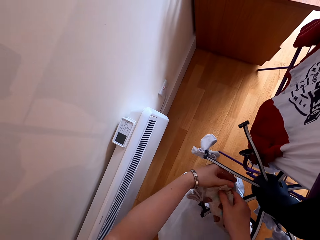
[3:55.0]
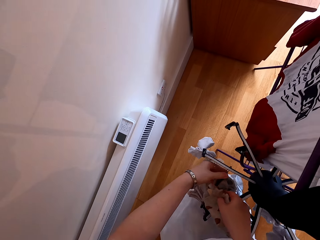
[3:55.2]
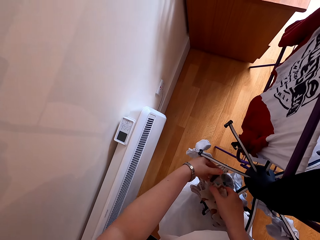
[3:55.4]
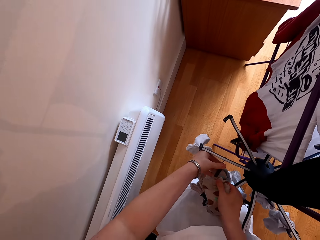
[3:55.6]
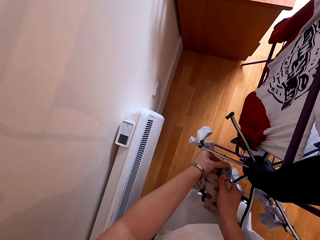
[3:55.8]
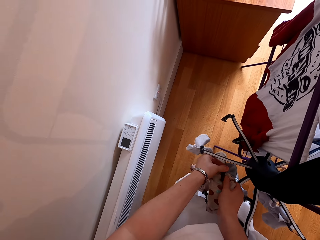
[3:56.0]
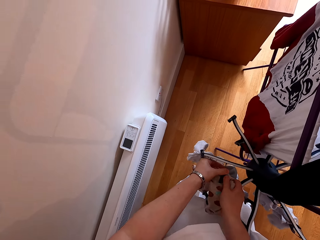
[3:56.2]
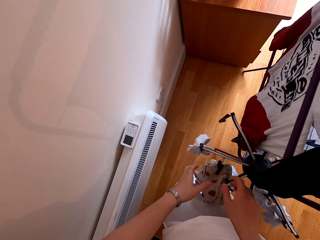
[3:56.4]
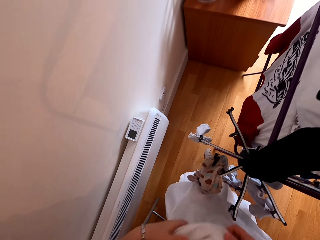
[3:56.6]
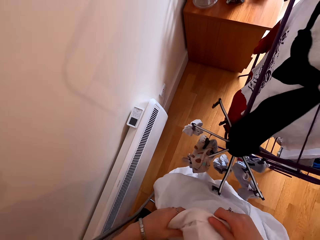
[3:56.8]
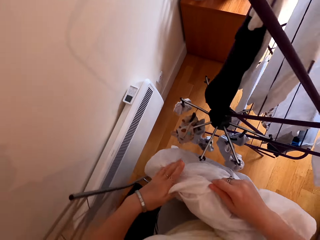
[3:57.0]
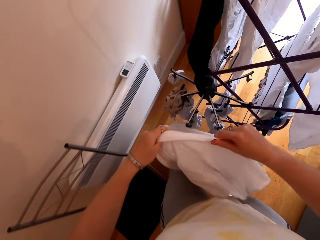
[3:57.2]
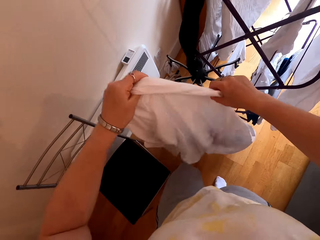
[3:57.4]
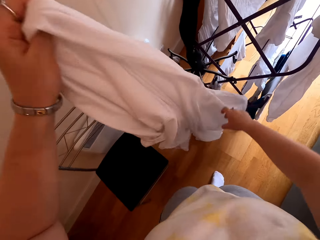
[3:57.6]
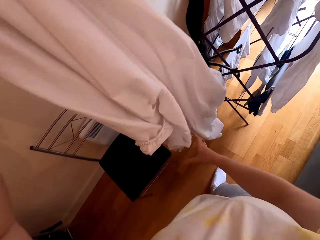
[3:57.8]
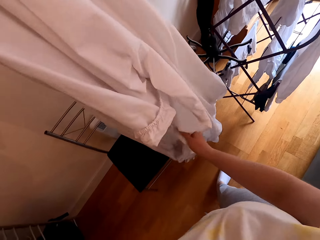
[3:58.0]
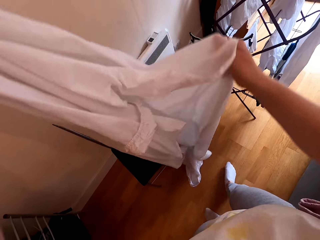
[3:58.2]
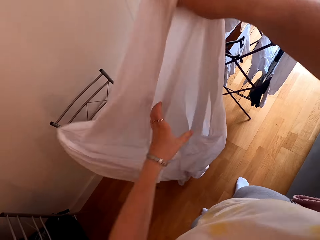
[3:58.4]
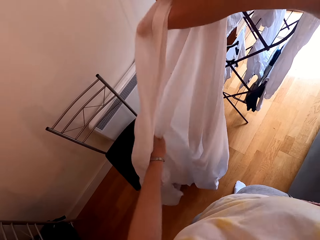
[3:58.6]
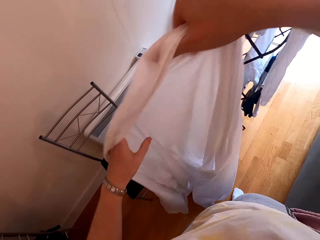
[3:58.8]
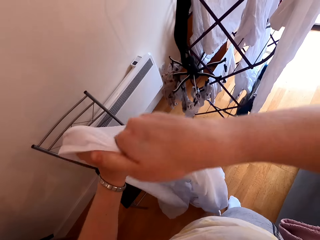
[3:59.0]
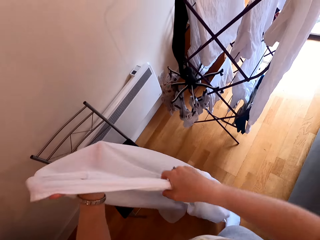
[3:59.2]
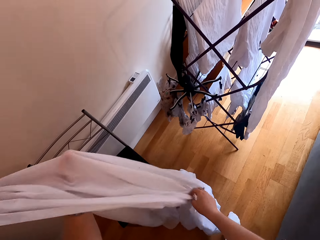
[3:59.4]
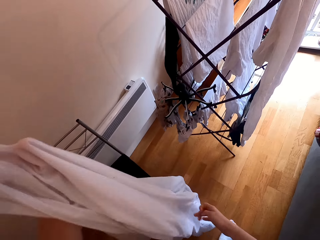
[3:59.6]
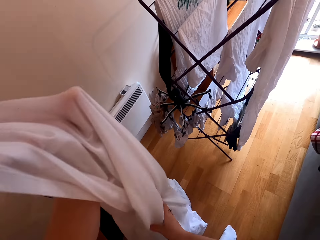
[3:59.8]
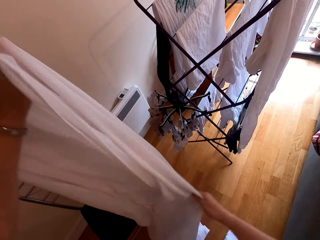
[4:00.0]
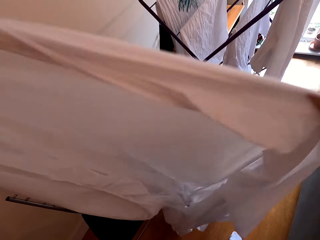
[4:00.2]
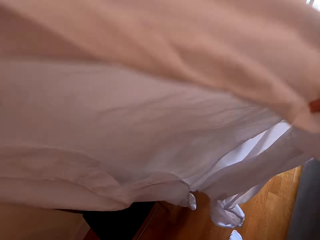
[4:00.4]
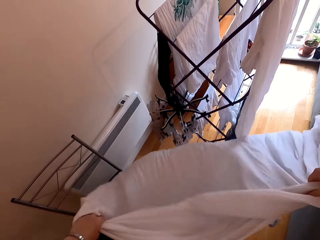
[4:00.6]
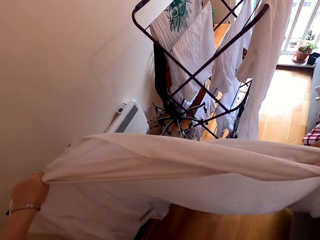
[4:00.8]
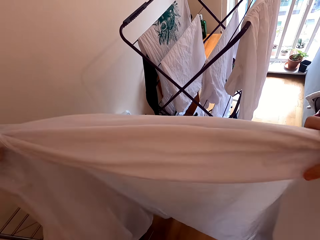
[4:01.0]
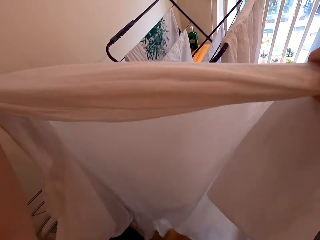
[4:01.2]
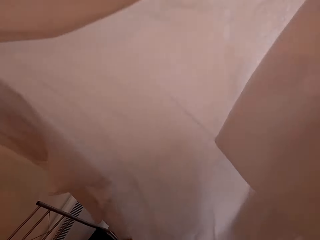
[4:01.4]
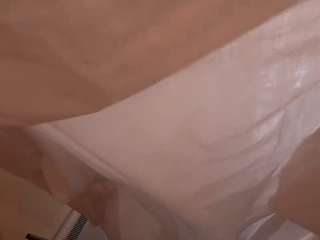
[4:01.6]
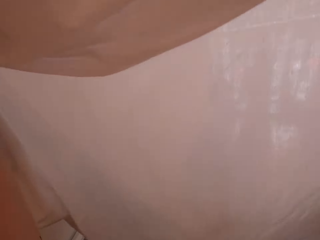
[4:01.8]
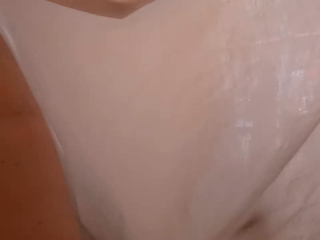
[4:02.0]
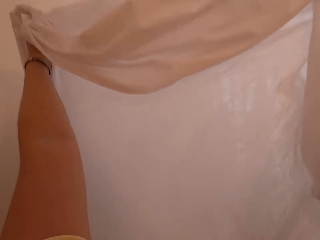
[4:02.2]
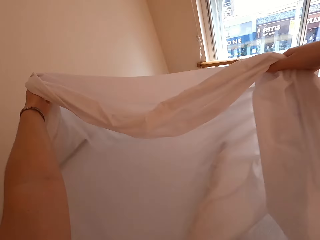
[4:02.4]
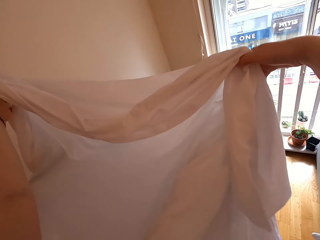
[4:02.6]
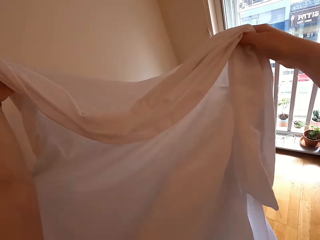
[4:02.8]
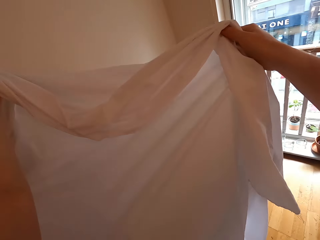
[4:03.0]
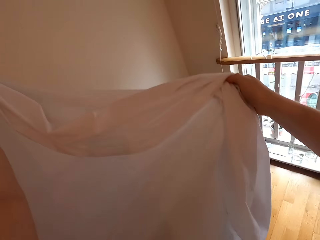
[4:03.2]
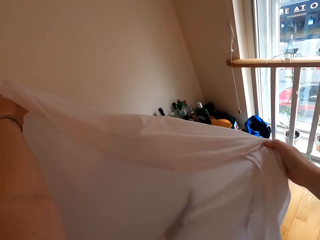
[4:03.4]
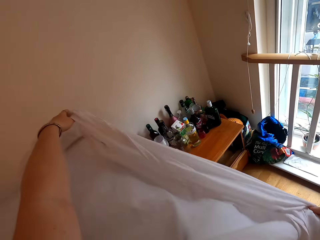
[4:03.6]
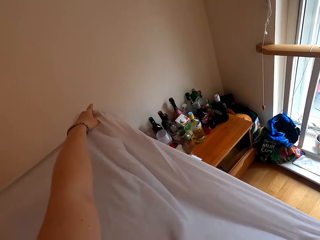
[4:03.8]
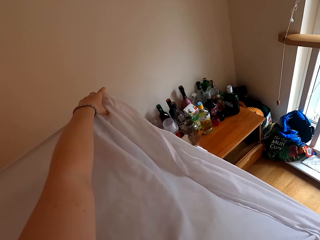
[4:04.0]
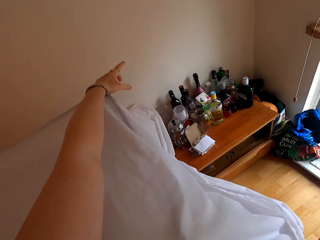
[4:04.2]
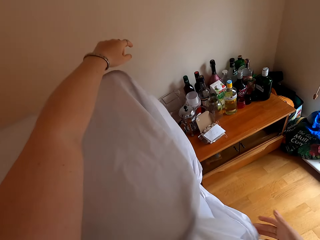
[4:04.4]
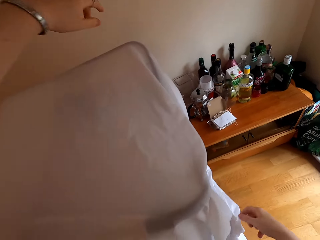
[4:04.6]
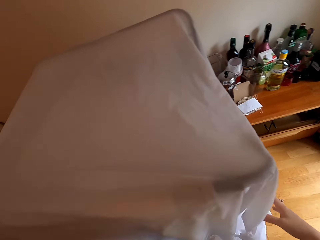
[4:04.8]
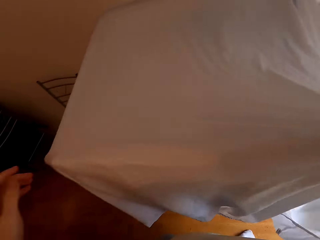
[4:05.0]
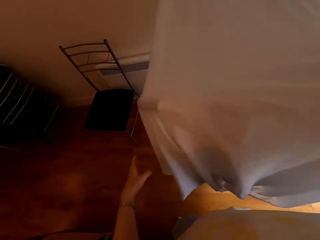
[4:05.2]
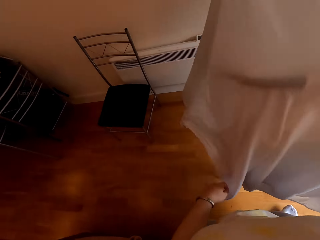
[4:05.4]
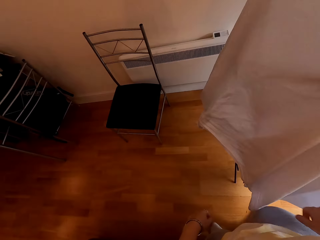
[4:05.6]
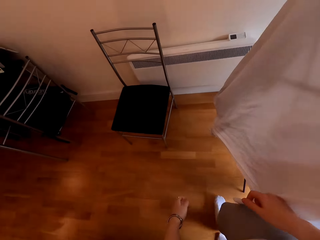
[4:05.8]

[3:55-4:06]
The camera wearer touches the rack. They unfold the cloth. They cover the cloth rack with the cloth.

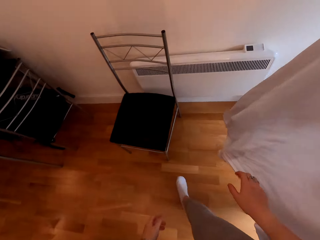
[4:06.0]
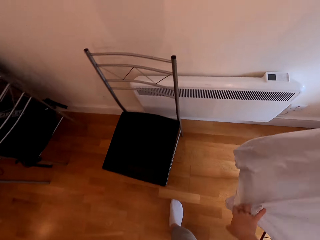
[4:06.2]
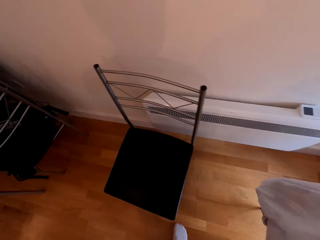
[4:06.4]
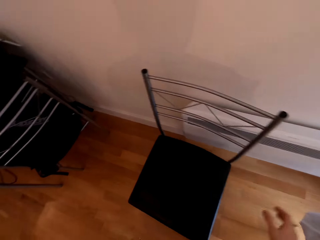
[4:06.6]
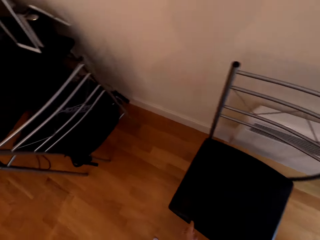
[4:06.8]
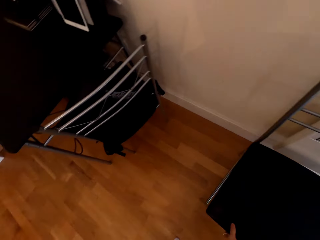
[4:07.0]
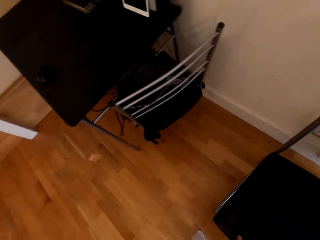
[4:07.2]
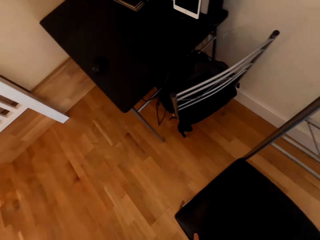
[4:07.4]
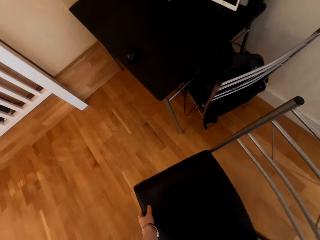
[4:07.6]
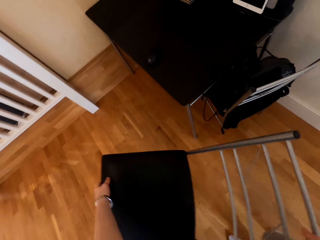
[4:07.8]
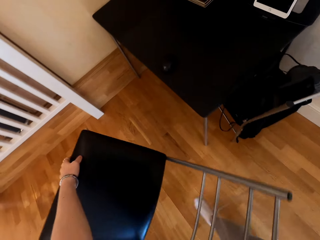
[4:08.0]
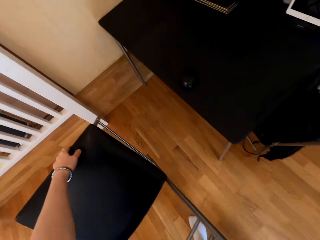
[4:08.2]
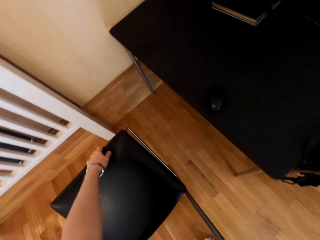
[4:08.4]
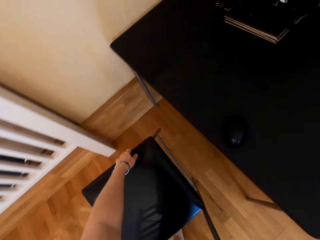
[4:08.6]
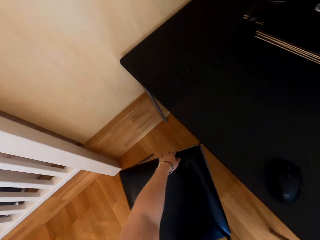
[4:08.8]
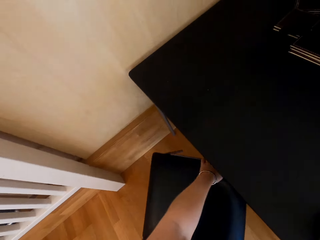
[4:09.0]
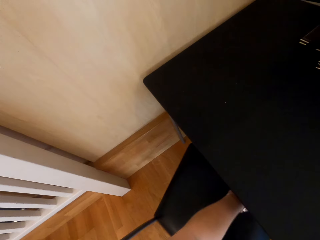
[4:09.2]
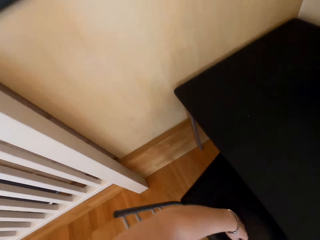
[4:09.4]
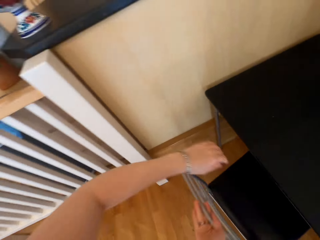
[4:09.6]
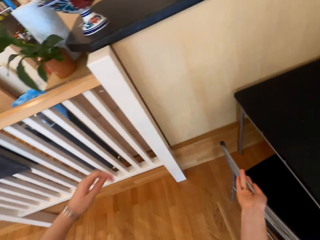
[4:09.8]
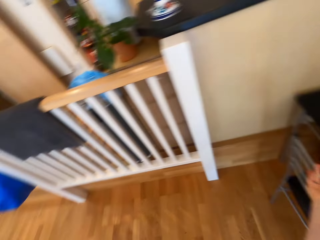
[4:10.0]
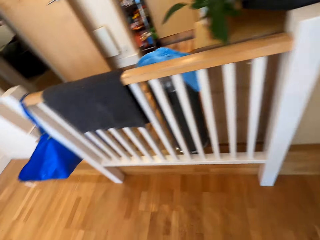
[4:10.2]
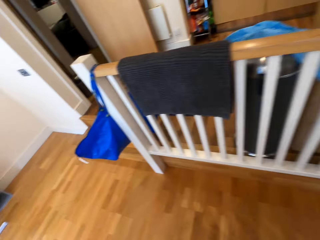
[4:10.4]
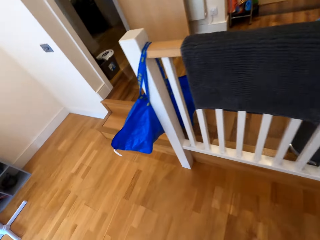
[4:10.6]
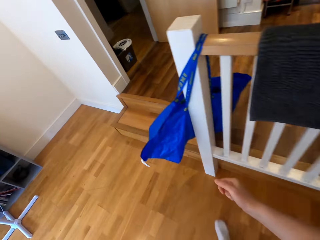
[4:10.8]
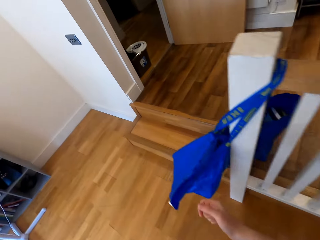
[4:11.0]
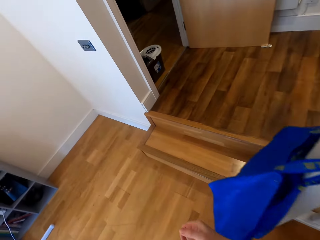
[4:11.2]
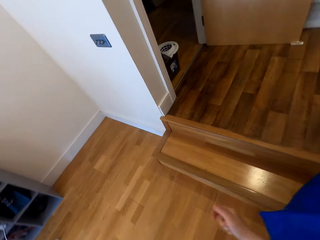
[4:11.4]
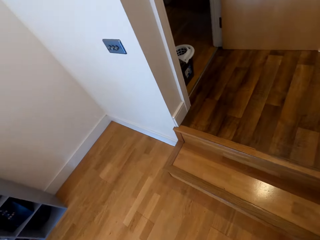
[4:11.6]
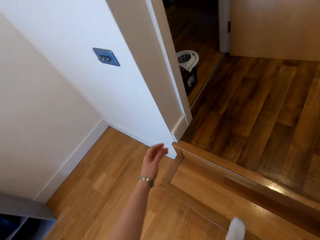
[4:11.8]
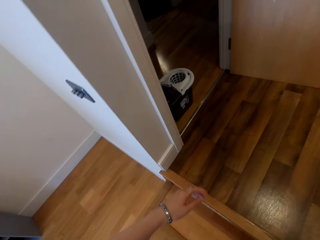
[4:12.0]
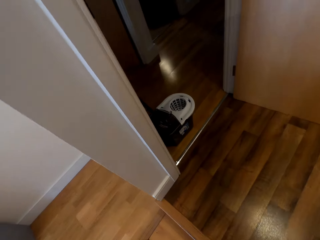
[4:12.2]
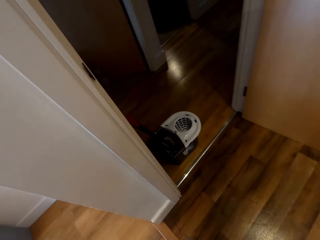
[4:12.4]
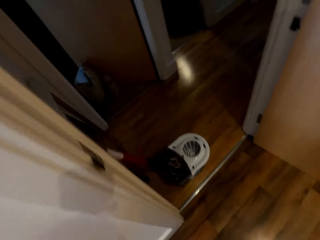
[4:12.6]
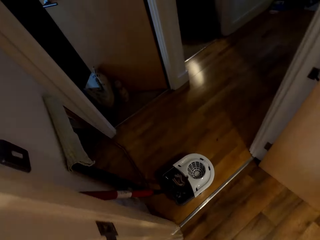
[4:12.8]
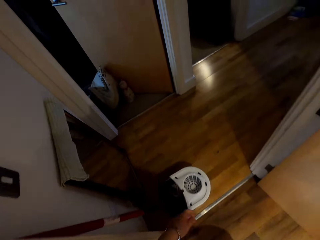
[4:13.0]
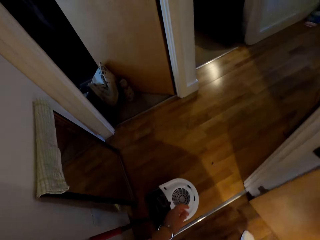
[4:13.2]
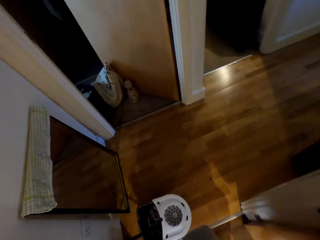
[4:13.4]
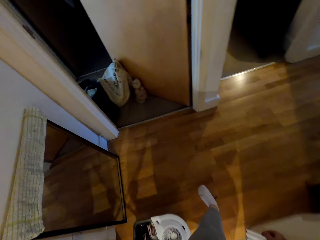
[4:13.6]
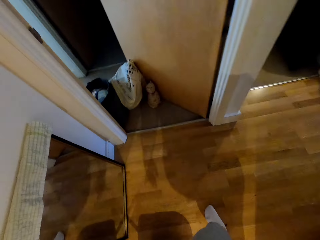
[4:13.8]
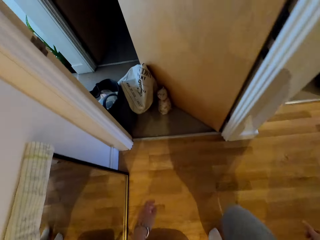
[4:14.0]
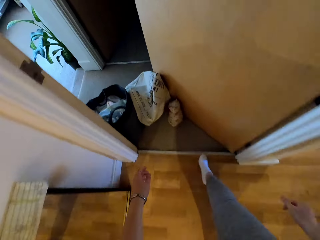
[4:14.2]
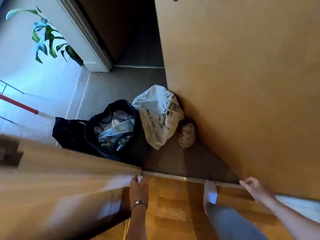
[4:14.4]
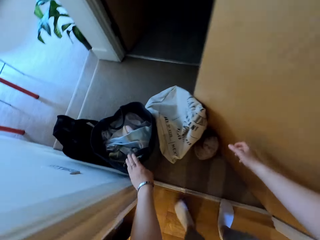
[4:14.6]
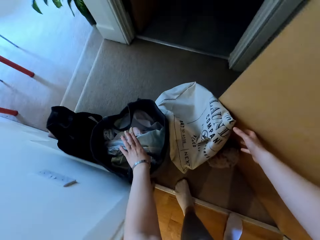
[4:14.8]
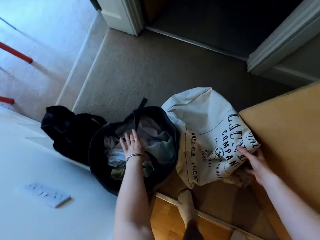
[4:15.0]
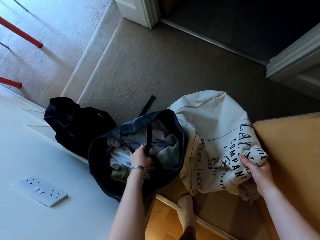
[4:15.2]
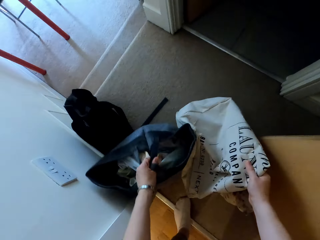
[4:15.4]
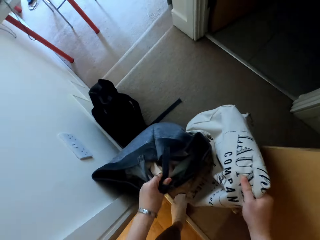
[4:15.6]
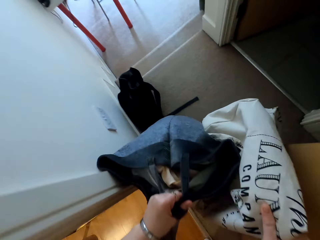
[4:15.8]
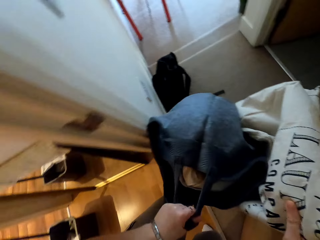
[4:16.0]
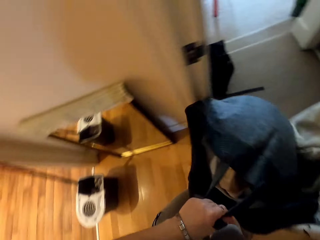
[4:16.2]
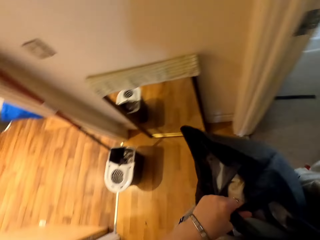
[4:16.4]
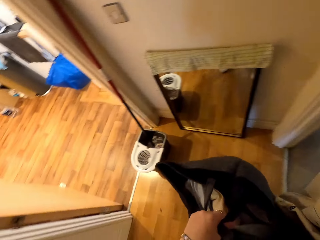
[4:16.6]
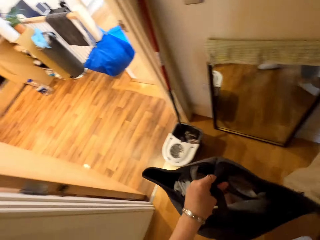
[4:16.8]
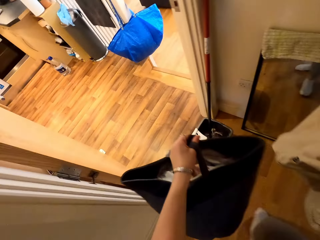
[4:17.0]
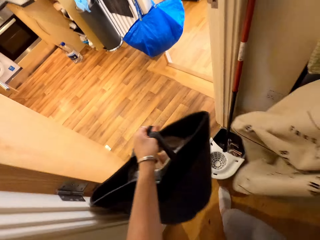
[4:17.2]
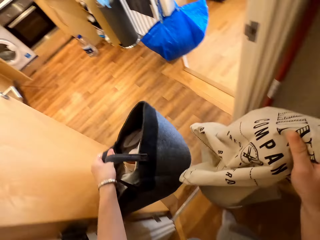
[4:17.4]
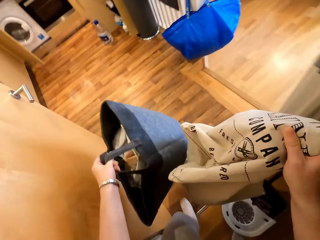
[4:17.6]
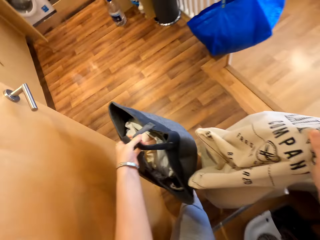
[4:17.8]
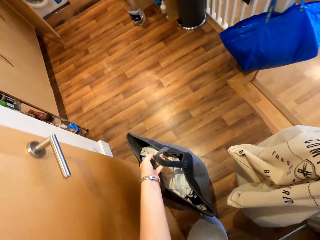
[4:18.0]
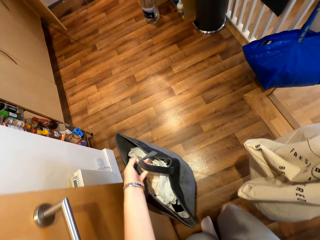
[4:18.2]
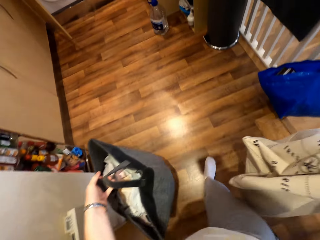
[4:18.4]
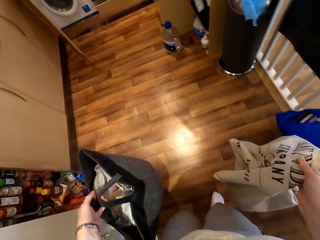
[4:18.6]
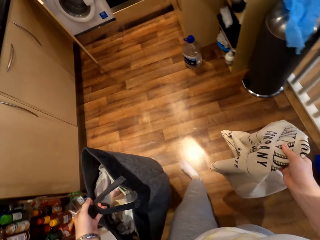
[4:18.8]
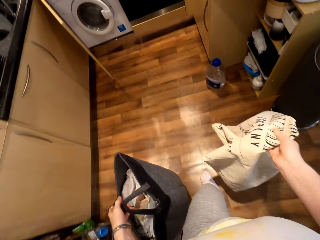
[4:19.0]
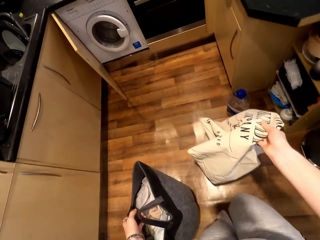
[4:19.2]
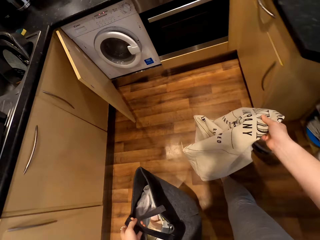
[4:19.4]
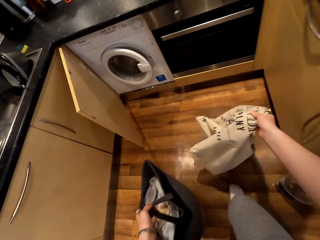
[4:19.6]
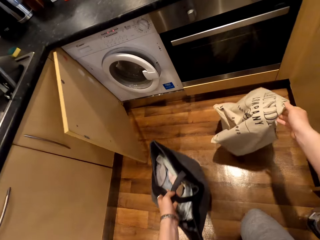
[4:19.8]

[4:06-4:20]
The camera wearer moves the chair. They put the chair under the table. They walk round the room. They pick up the laundry bags. They walk round the room with the bags.
